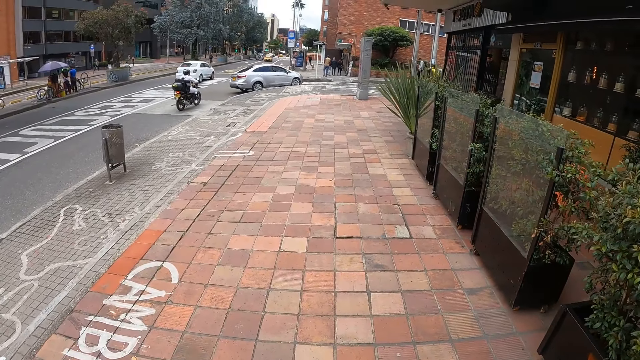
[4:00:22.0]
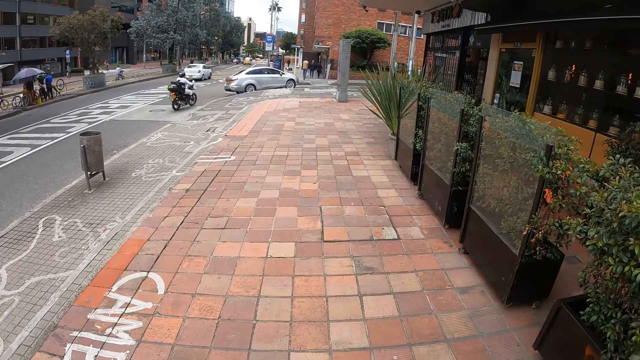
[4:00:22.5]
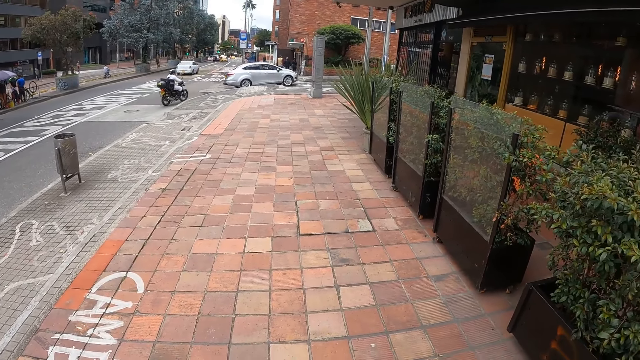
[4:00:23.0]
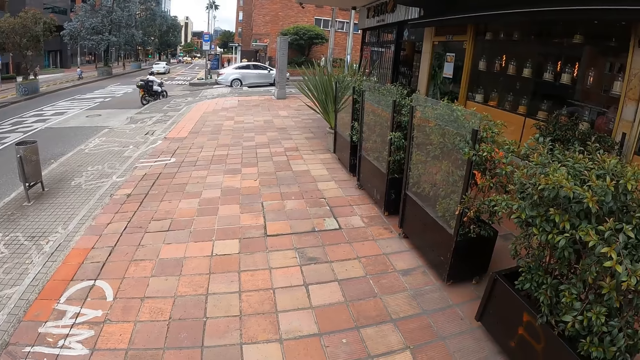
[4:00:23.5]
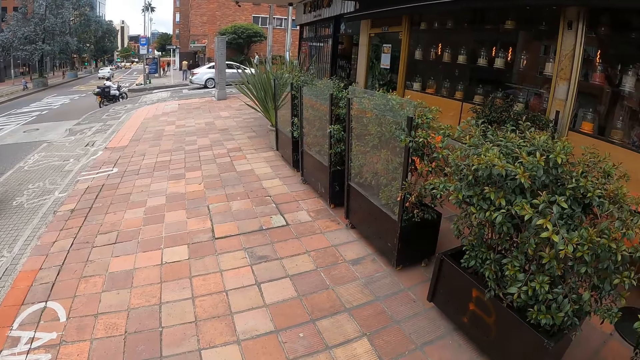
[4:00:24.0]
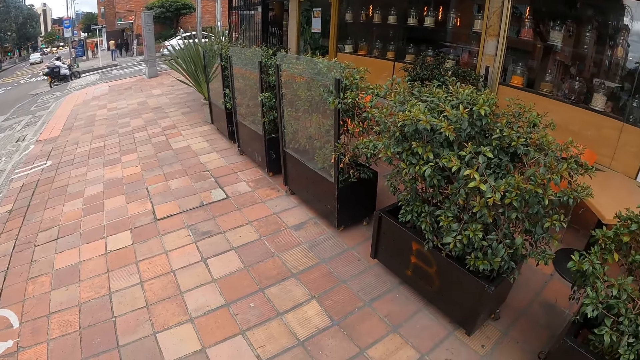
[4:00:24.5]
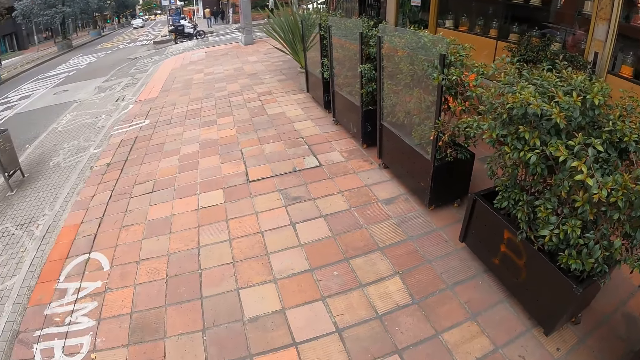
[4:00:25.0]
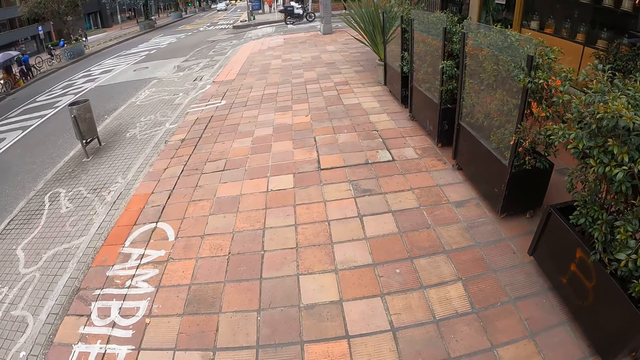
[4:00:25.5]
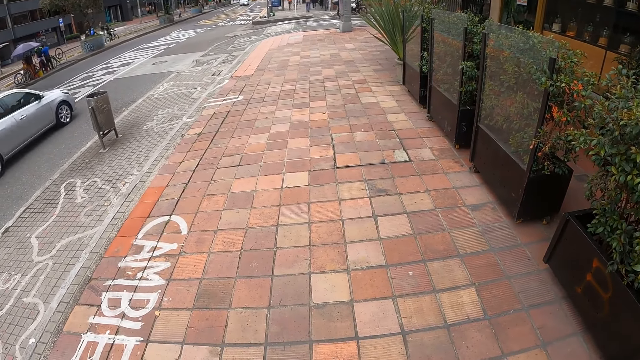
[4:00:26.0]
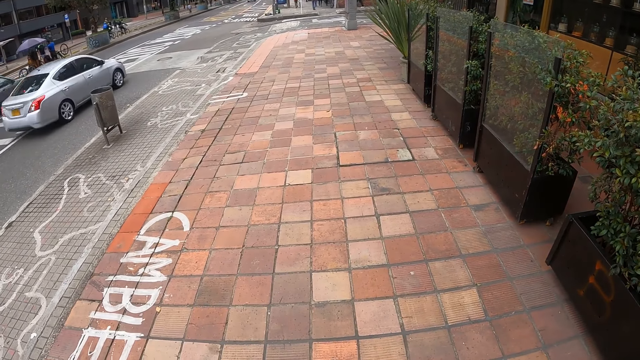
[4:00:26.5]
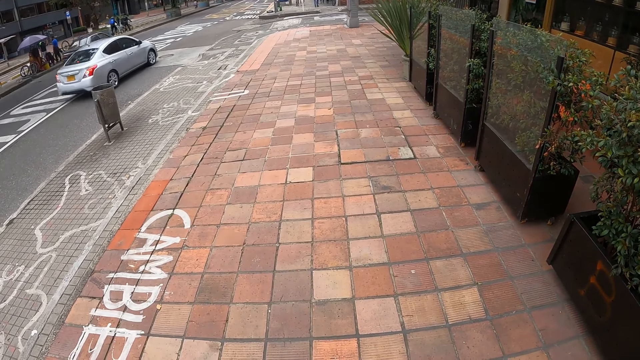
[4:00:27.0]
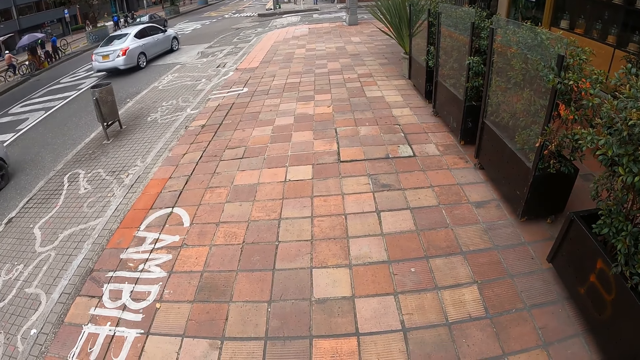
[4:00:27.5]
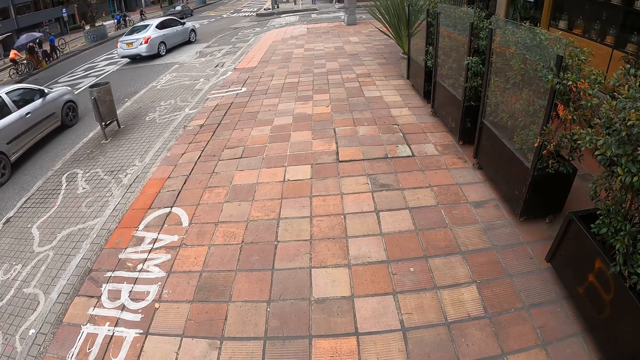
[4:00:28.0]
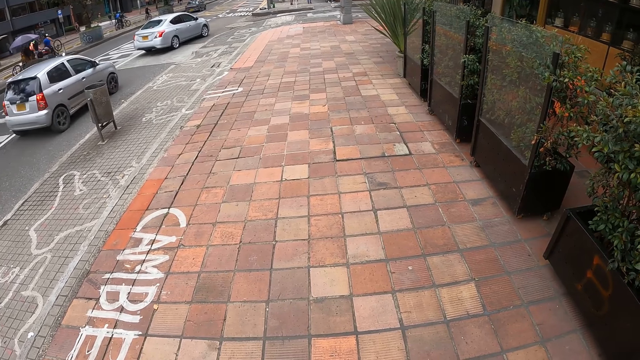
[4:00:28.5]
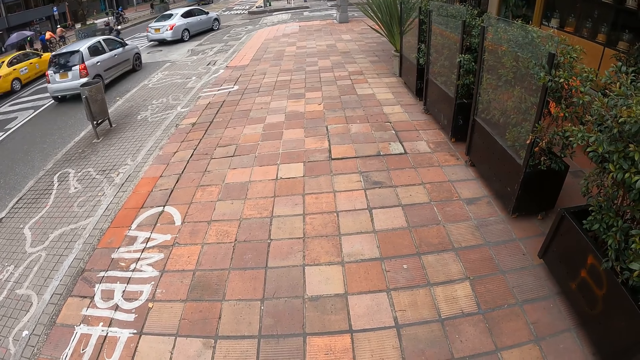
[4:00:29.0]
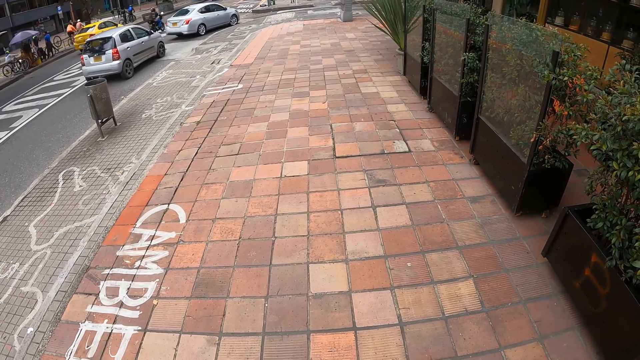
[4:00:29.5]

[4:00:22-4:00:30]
The camera wearer looks around.

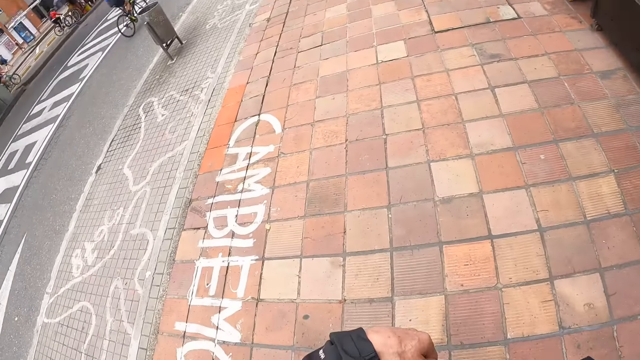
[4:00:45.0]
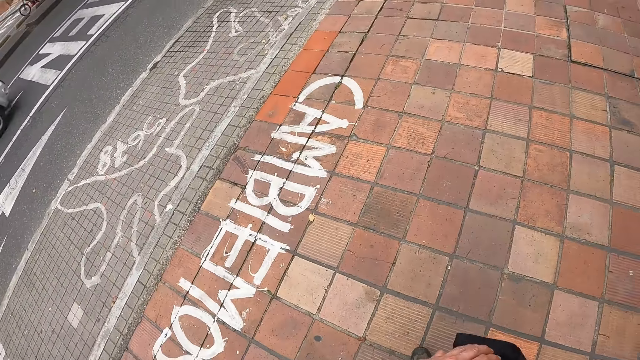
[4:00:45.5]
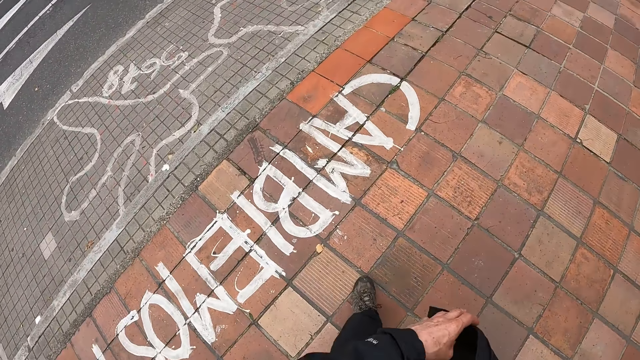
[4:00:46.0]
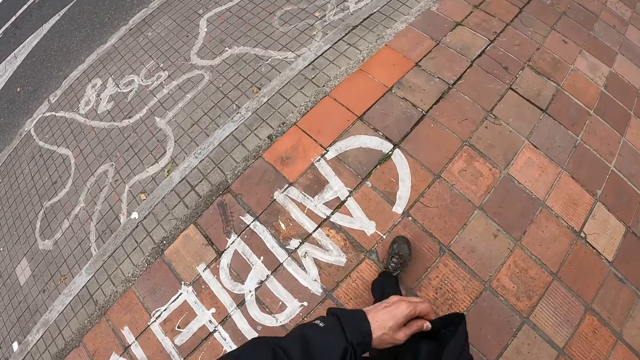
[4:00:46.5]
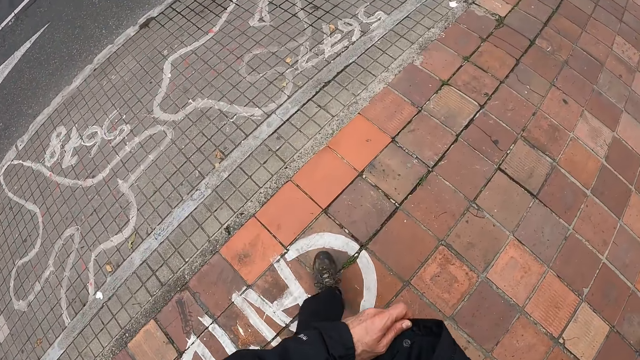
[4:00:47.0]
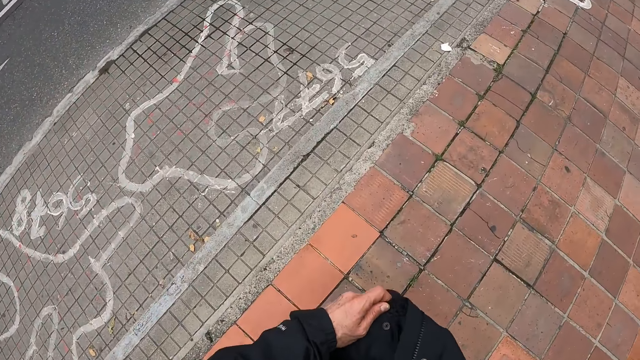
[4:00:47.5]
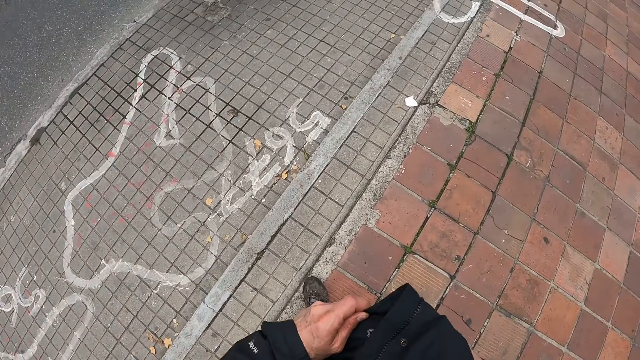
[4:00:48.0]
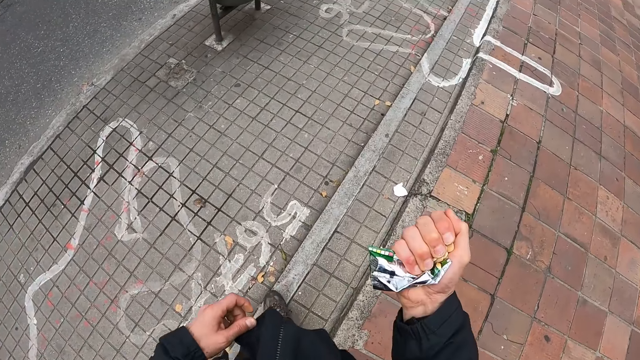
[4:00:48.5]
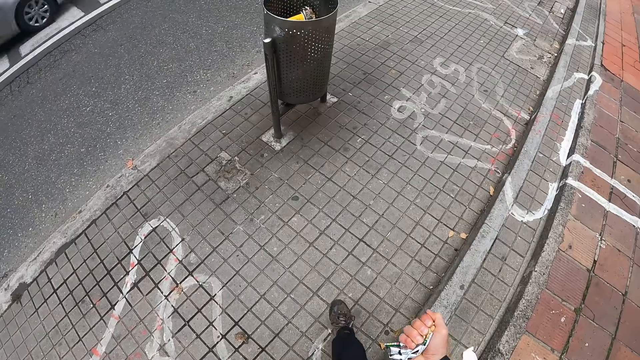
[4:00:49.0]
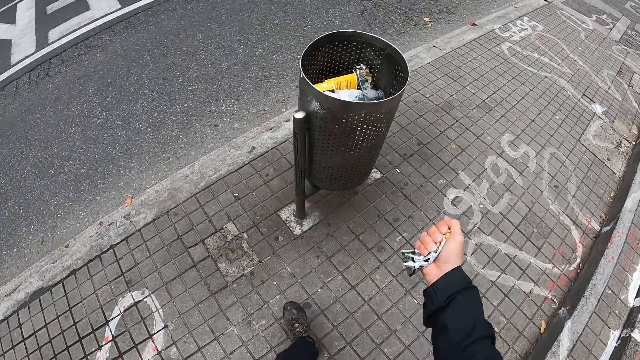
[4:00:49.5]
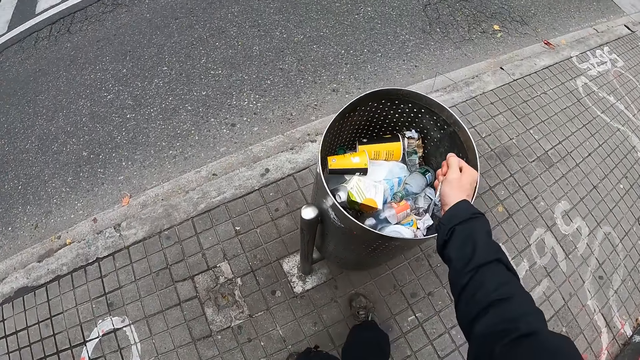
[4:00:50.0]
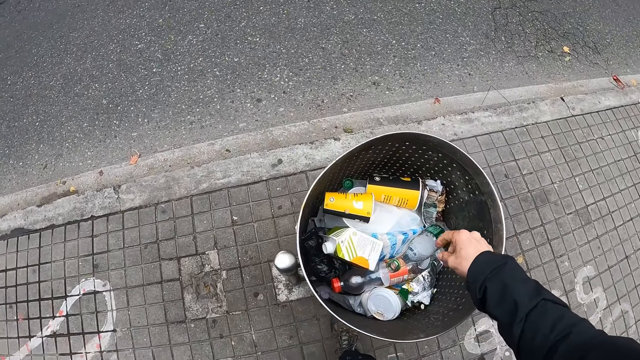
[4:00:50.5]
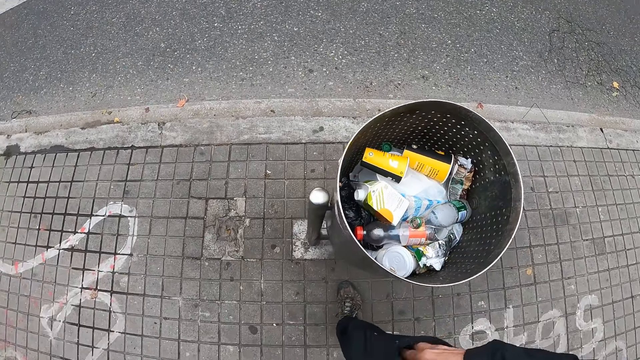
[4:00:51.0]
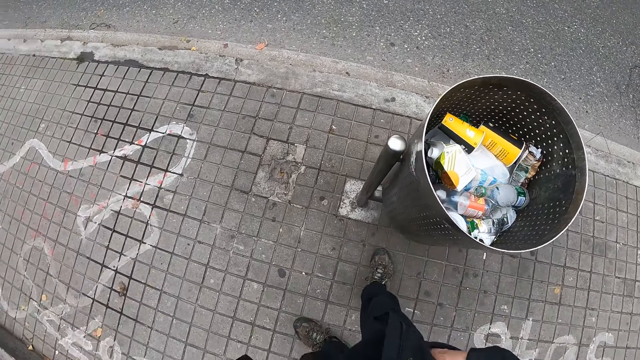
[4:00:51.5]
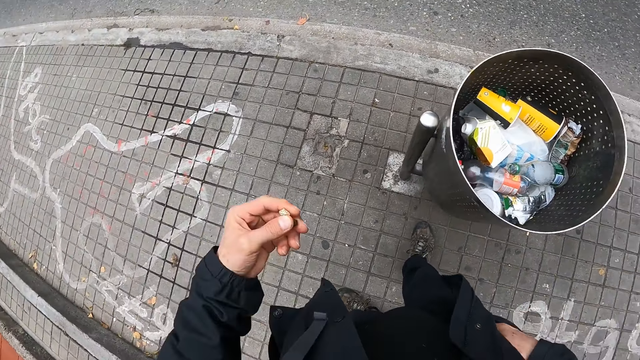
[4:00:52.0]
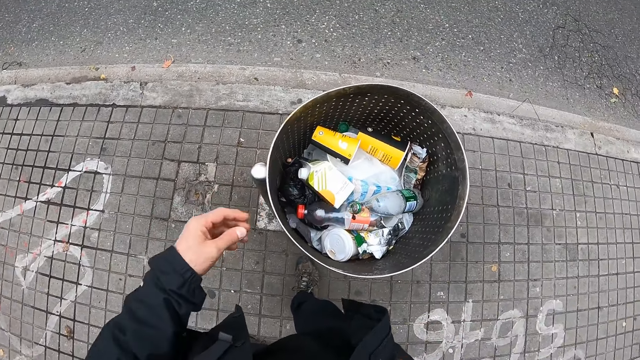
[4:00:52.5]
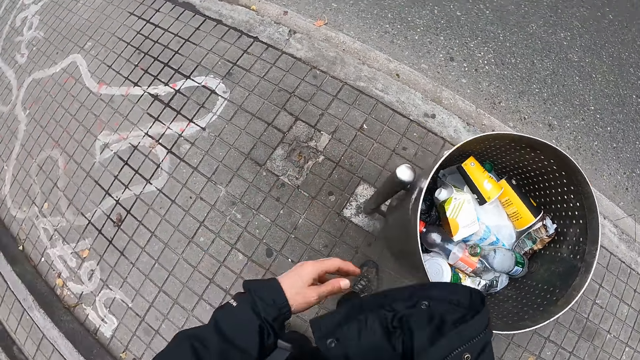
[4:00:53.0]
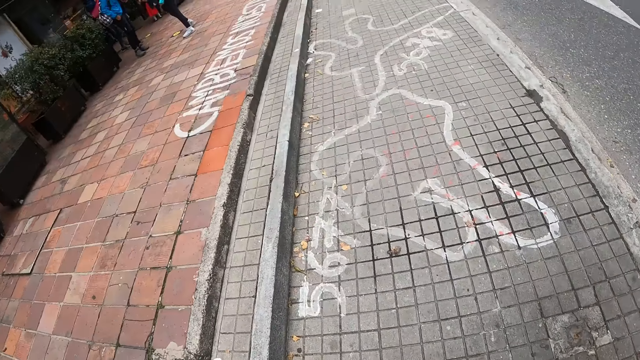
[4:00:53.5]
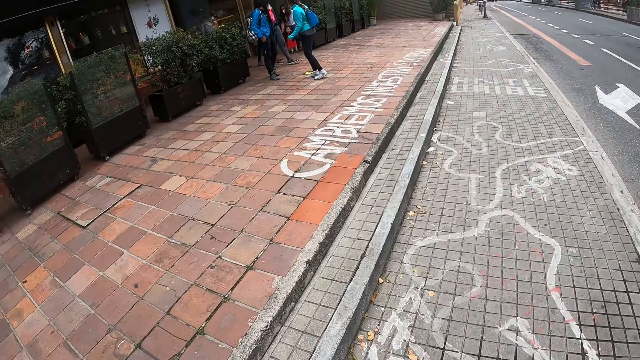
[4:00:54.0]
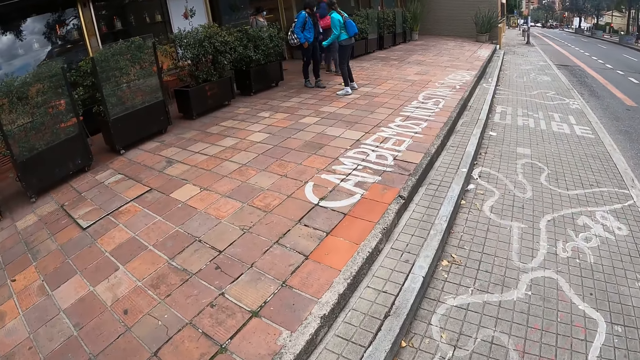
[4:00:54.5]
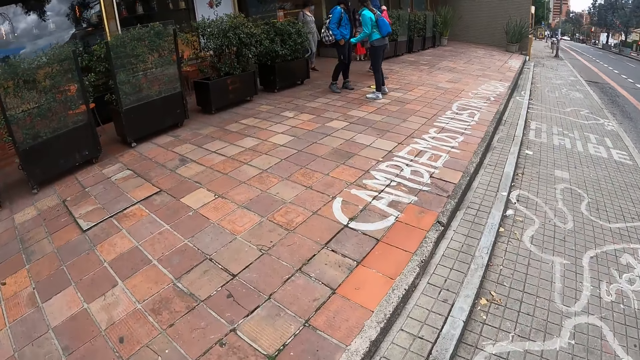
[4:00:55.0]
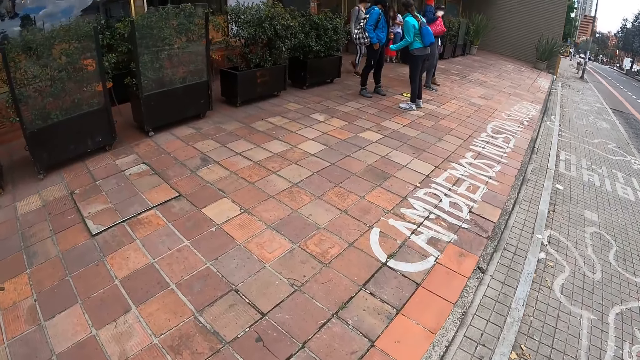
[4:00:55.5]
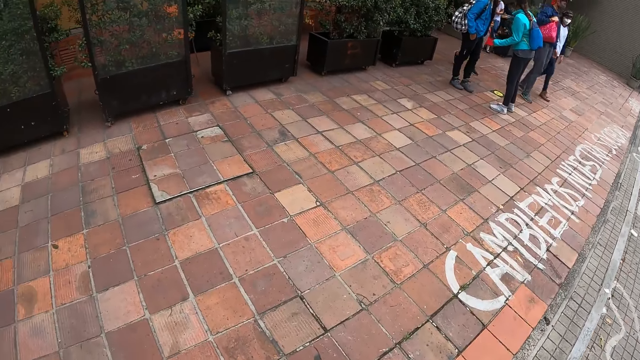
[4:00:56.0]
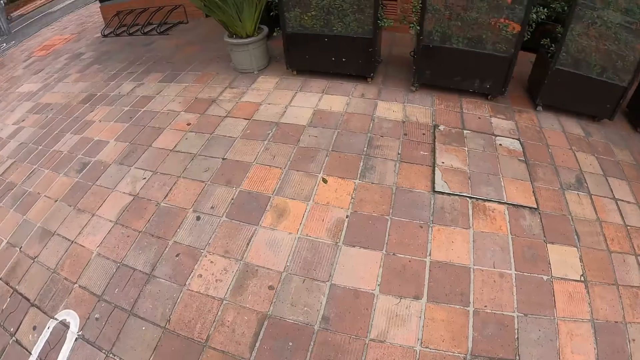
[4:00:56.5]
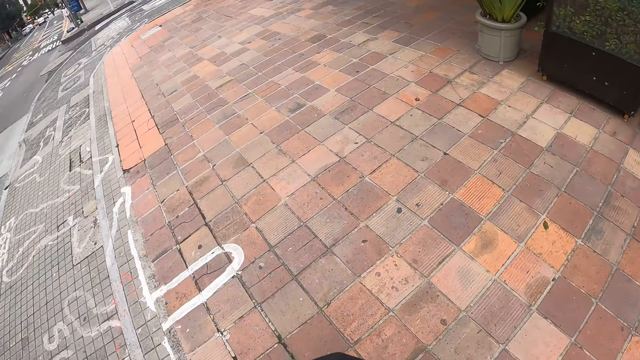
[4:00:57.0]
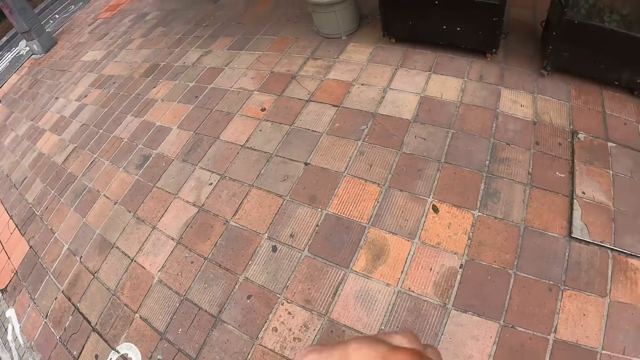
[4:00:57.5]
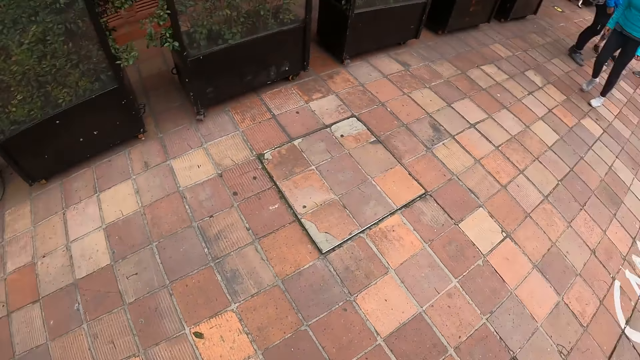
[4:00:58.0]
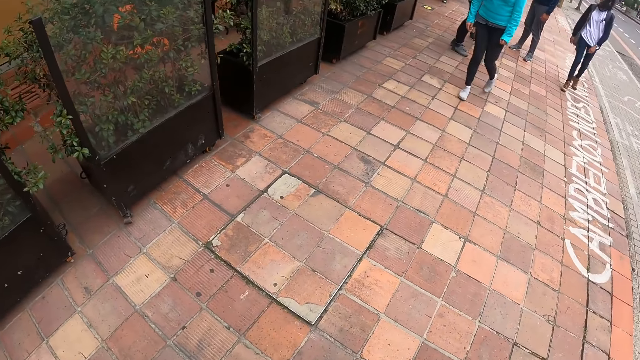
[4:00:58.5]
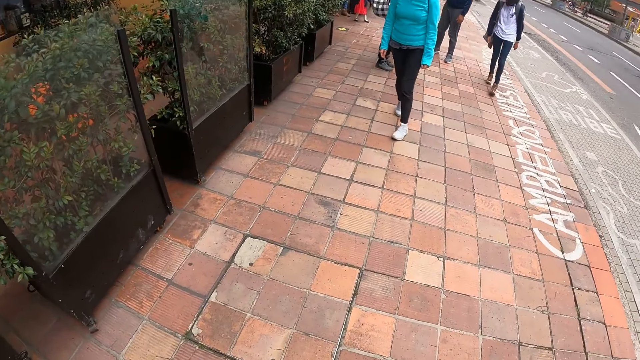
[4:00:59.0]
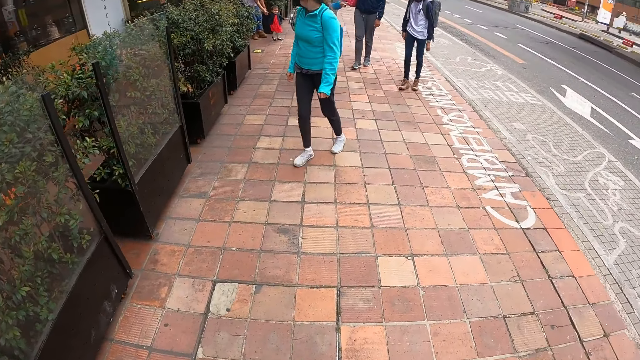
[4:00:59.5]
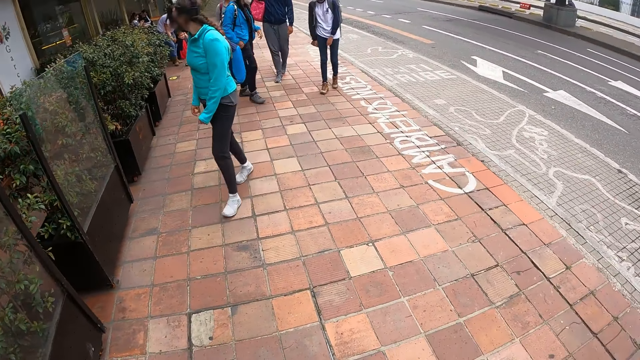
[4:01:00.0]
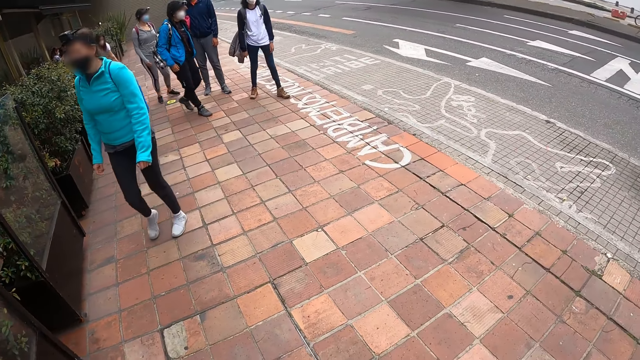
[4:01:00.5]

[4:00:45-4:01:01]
The camera wearer removes a nylon from the jacket pocket with his right hand. He walks along the road to a dustbin. He drops the nylon in his right hand in the dustbin. He throws a stone inside the dustbin with his right hand. He walks along the road and looks around.
